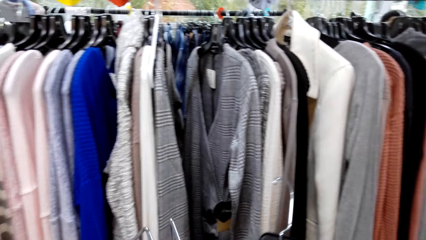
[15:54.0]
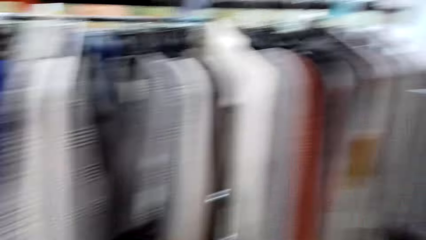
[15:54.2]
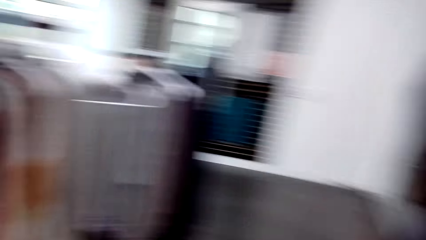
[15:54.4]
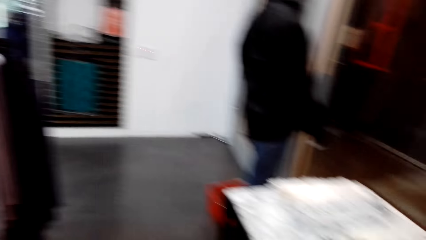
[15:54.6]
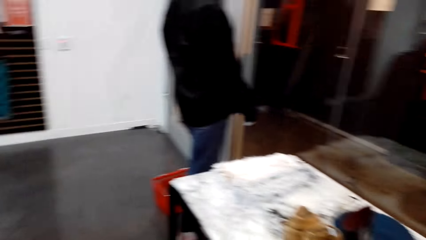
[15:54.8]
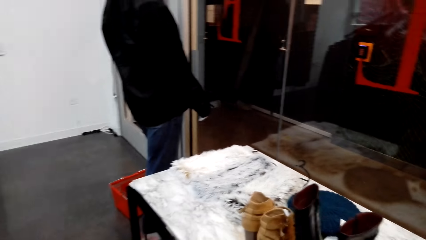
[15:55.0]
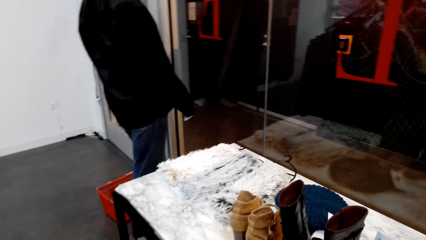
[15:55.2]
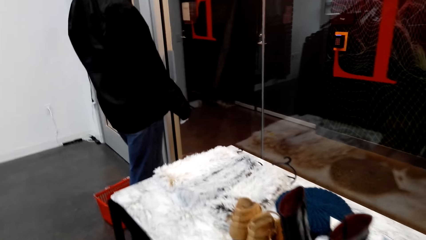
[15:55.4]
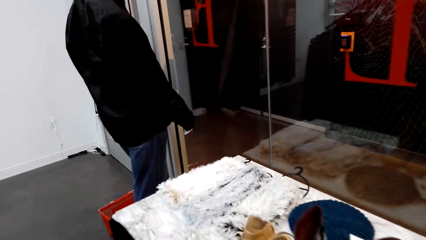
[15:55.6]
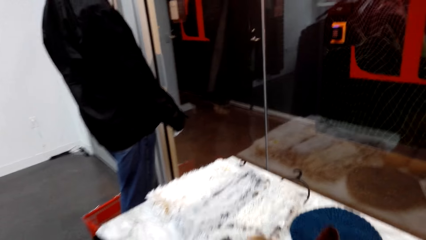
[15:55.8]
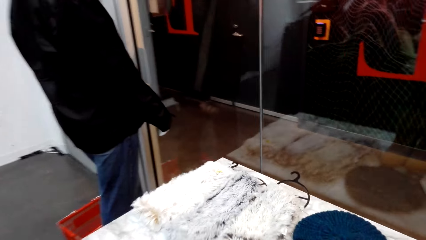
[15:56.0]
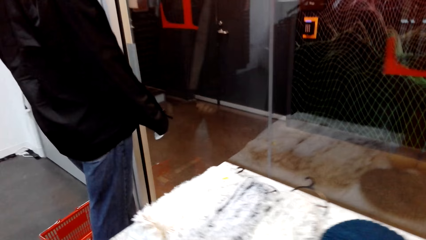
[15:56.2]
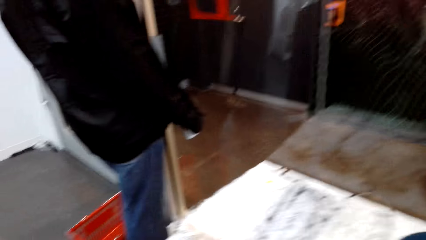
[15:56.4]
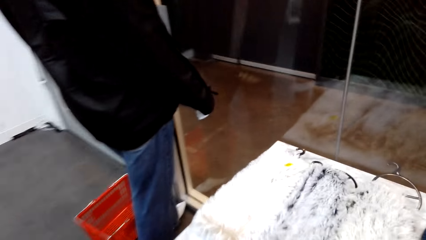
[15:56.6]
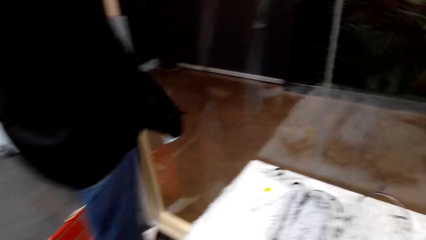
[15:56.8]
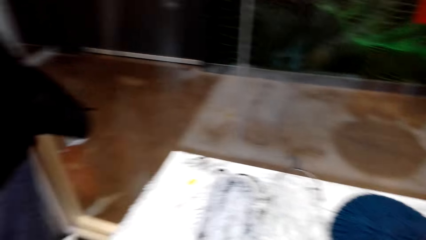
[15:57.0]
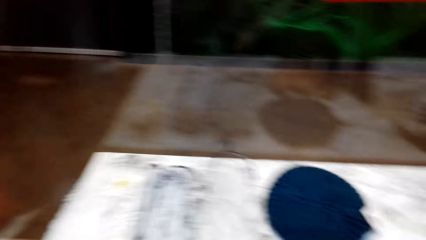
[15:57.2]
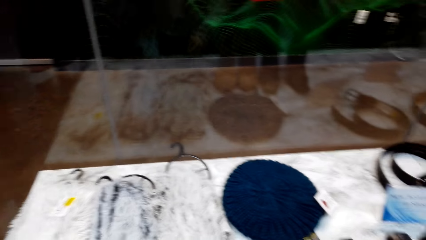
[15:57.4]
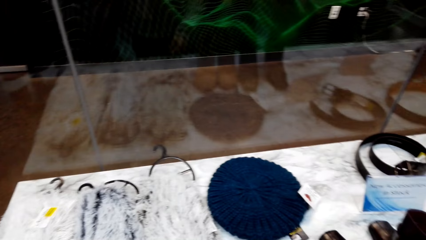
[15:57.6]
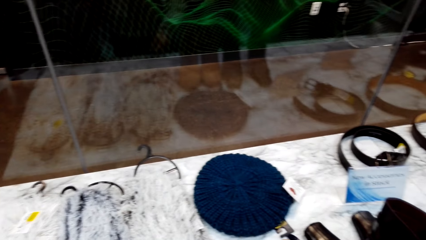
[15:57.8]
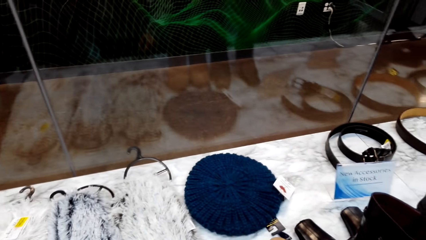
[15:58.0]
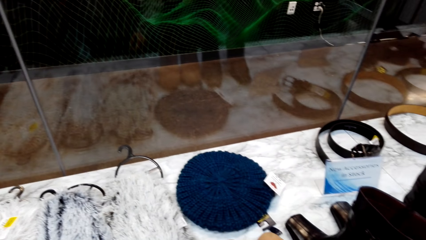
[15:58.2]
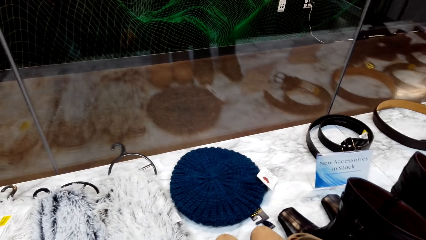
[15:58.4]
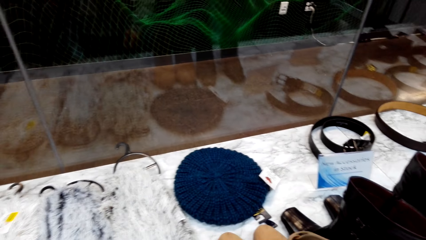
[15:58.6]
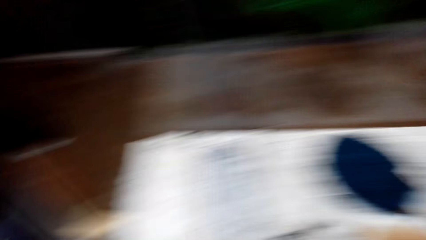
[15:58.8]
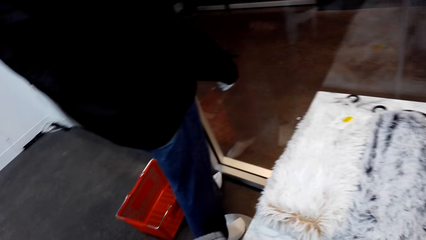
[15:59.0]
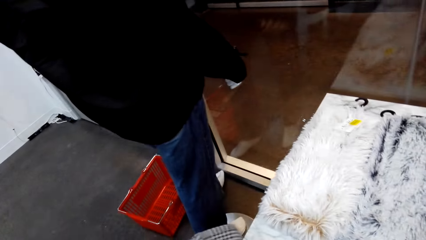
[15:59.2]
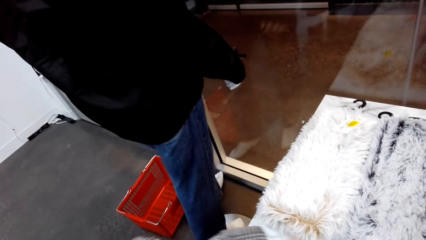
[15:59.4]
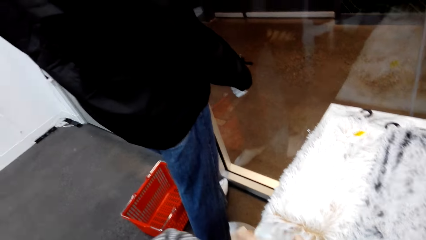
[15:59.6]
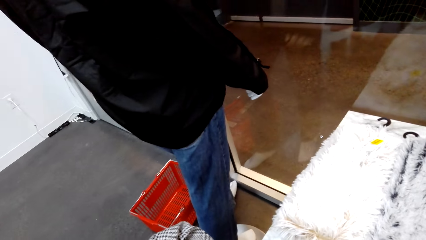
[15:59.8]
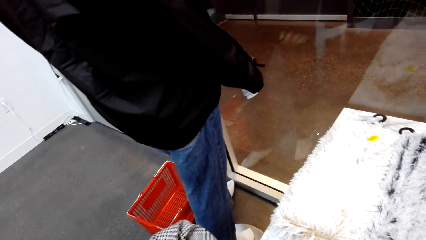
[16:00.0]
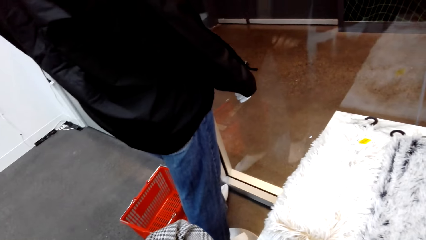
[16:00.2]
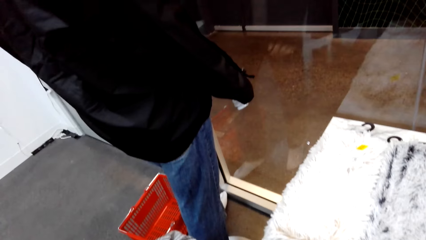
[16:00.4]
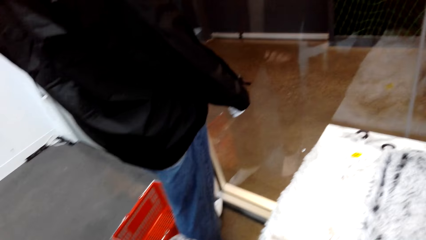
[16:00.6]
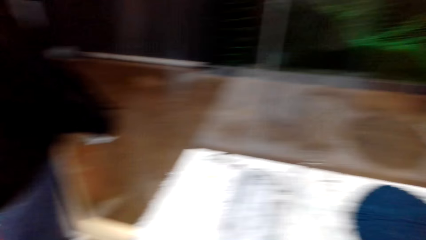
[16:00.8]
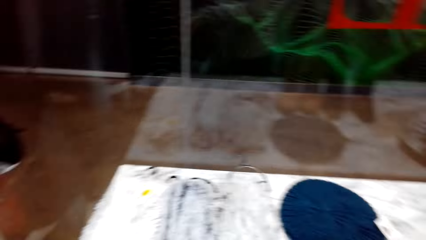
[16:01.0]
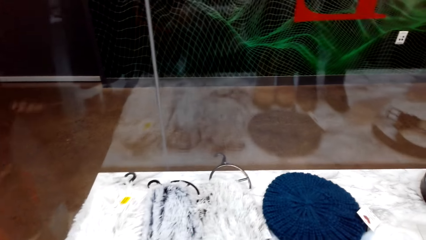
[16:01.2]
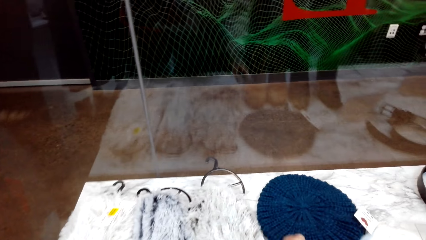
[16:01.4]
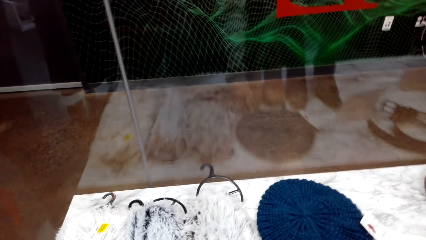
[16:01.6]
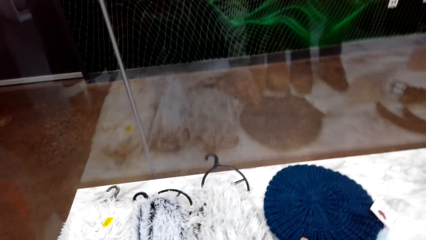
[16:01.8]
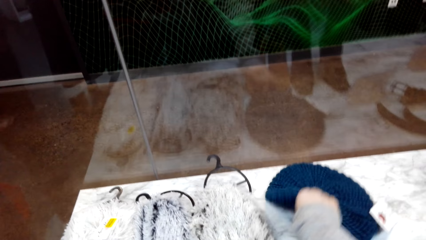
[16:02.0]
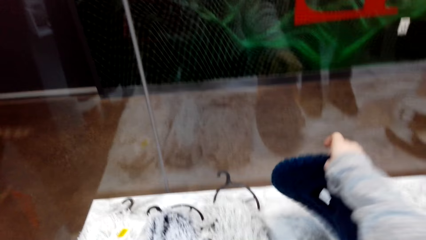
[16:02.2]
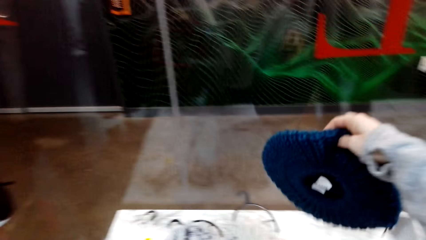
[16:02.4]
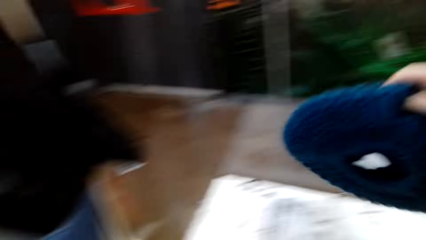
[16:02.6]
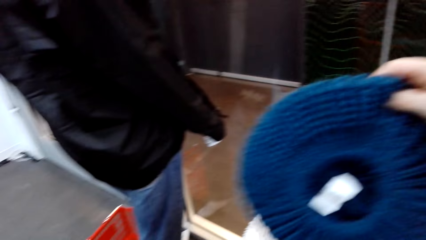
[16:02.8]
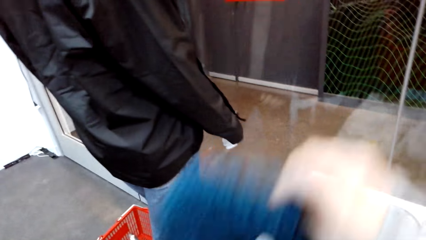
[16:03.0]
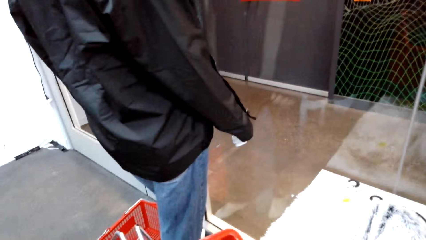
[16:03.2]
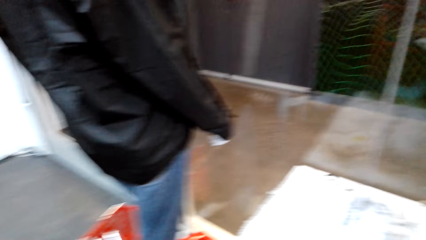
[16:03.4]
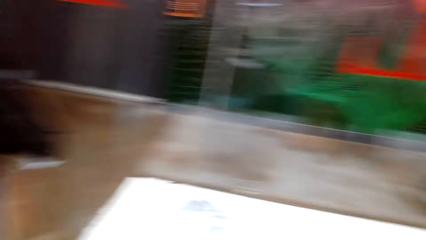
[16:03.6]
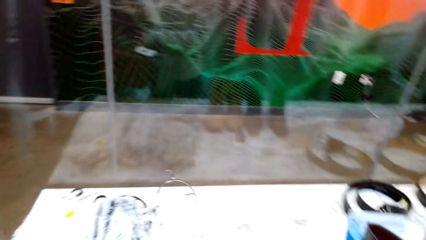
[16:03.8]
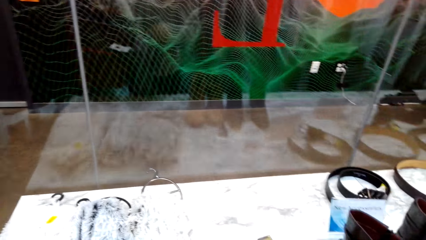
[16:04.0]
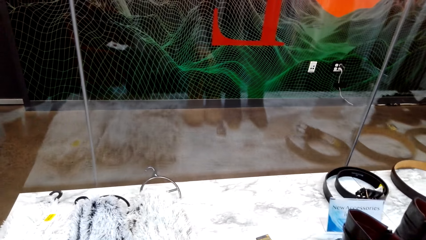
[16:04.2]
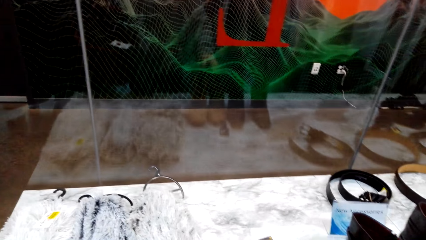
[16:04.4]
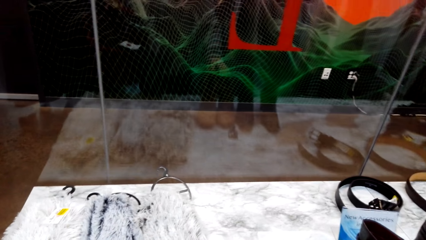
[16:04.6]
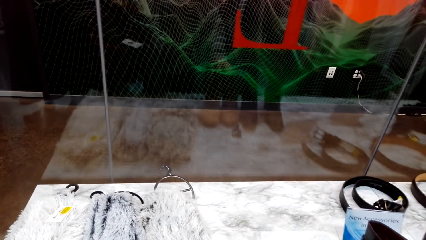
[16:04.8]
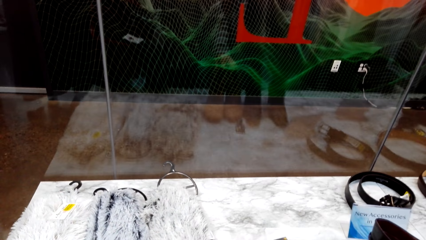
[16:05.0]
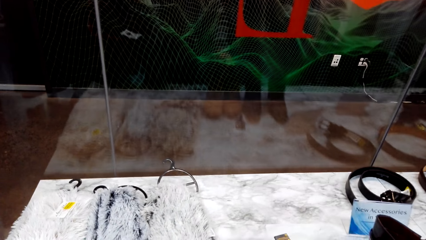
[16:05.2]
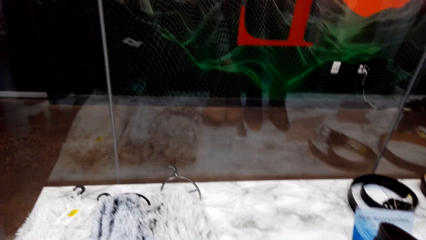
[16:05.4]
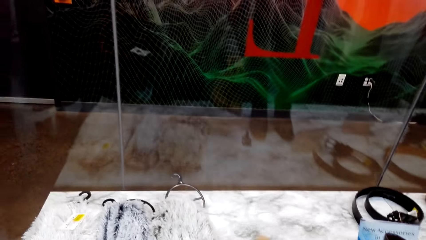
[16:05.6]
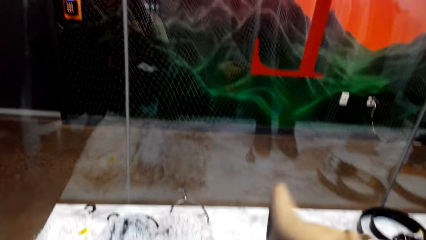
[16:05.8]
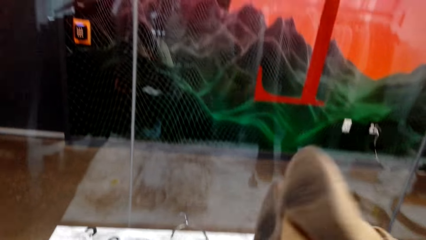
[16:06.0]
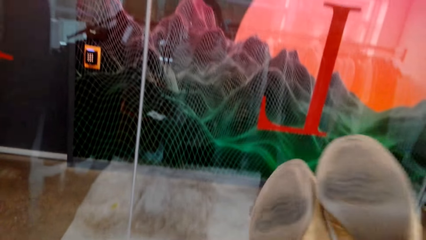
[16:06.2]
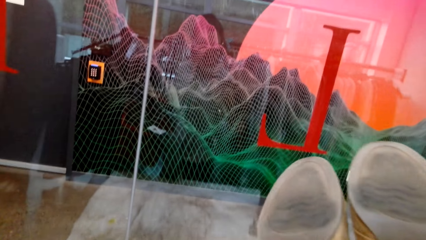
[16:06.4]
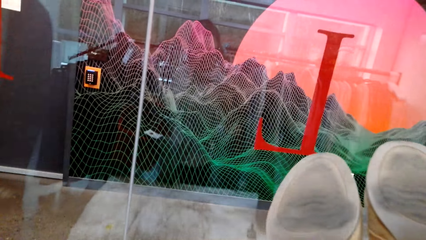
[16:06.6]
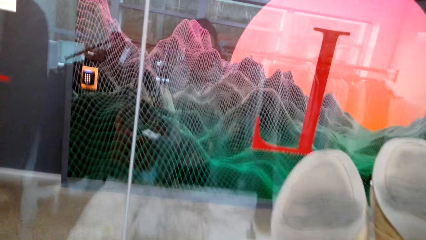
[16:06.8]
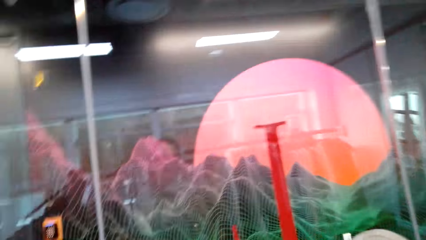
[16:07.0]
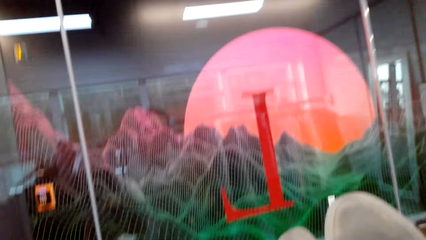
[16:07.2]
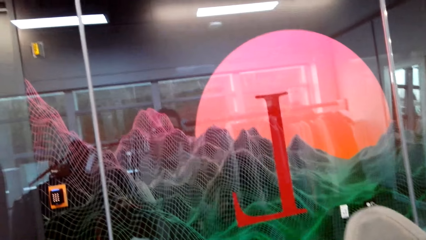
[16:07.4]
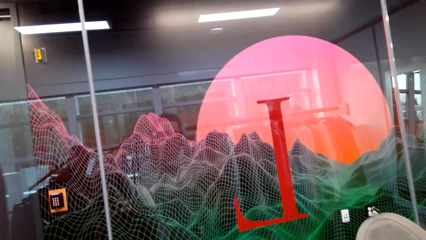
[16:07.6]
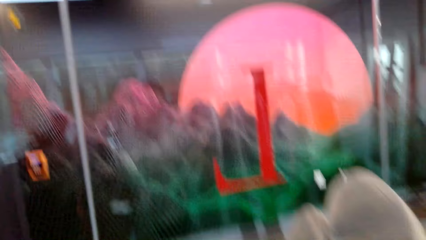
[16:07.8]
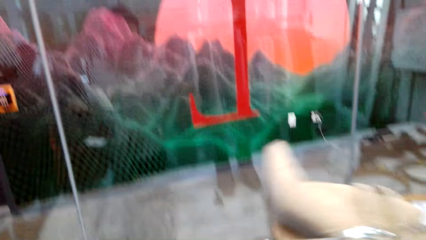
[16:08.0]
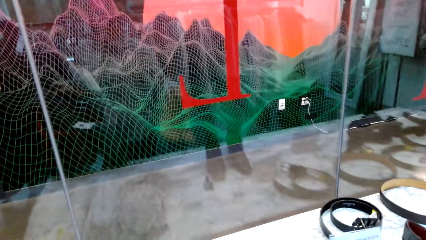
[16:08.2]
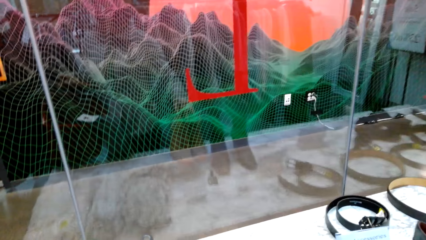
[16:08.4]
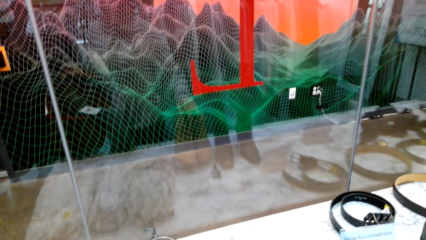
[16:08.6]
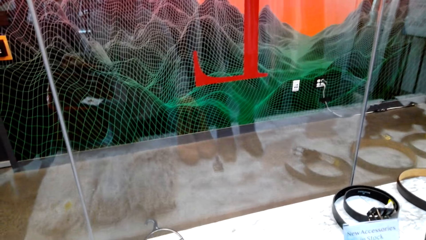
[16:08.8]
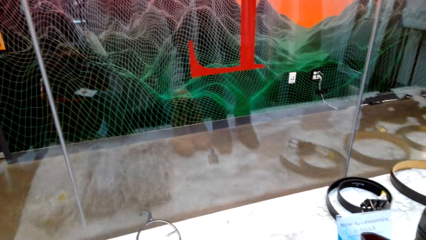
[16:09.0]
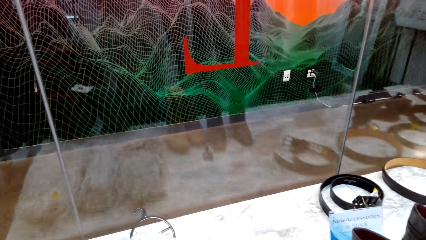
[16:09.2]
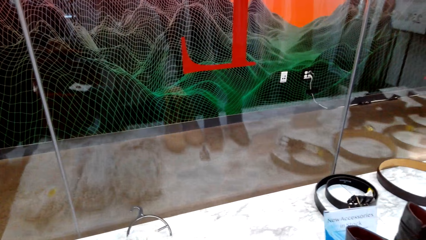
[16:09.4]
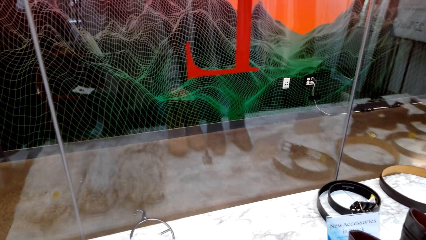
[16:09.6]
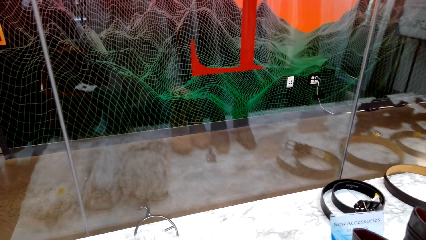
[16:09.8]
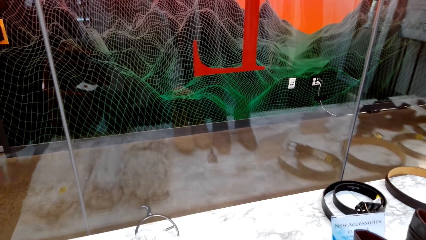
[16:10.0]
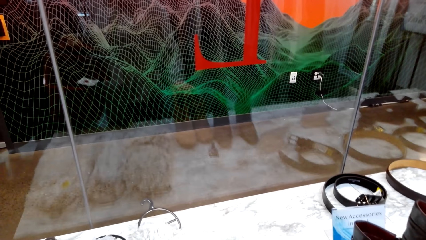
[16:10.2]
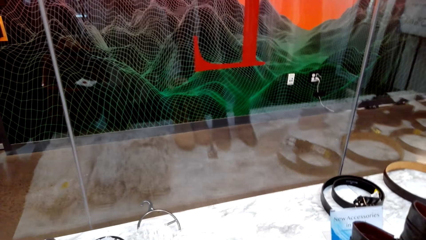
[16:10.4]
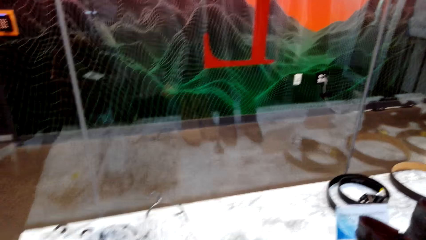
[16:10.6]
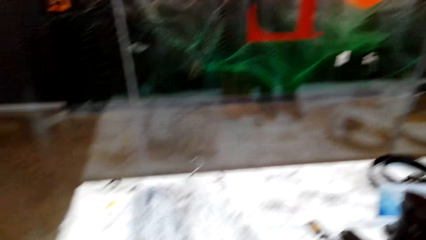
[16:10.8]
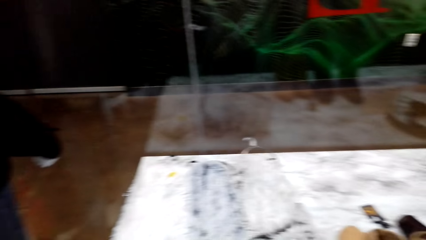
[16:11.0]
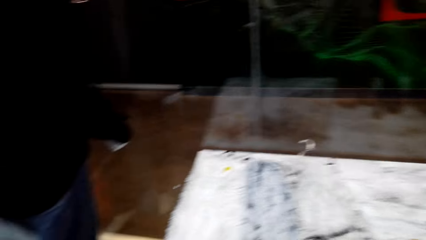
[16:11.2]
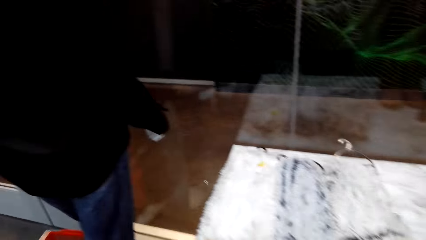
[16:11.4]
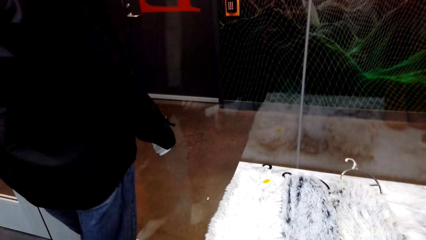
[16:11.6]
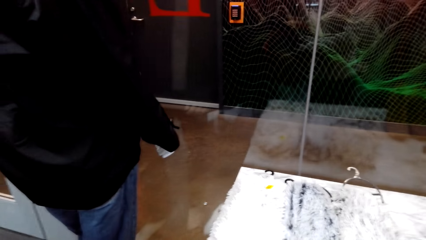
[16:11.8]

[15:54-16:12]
The camera wearer walks in the shop. They hold a cloth. They stare at a scarf. They stare at the blouses. They pick up the scarf. They hold a cap. They hold a shoe. They pick up the shoe with the right hand. They stare at the shoe. They drop the shoe. They look around.
